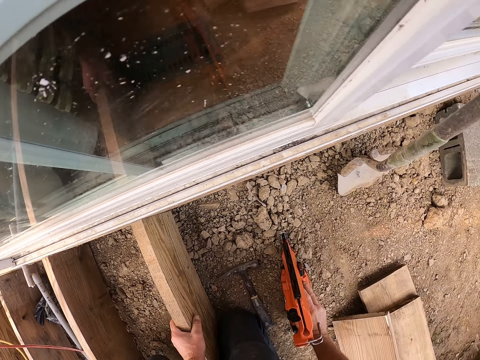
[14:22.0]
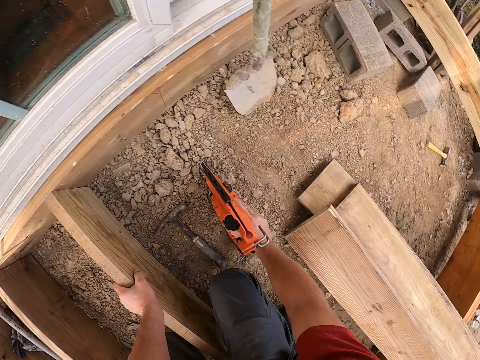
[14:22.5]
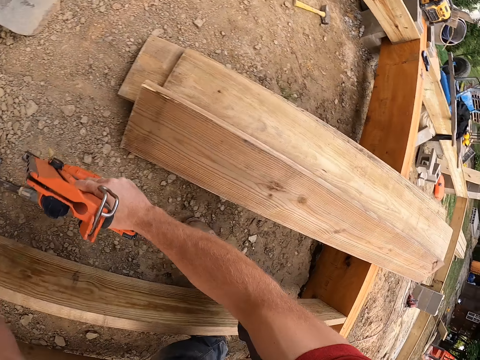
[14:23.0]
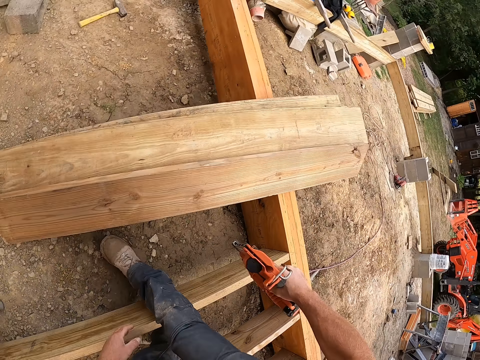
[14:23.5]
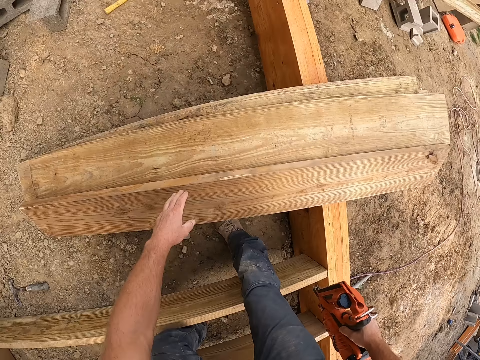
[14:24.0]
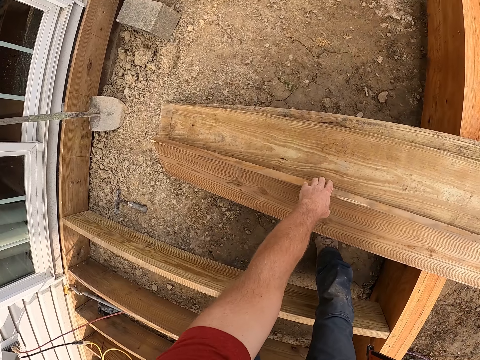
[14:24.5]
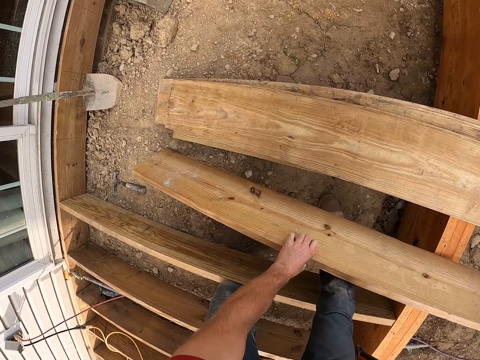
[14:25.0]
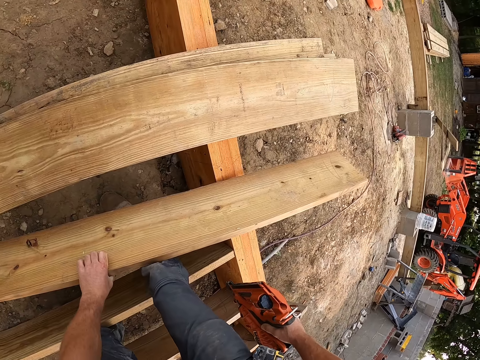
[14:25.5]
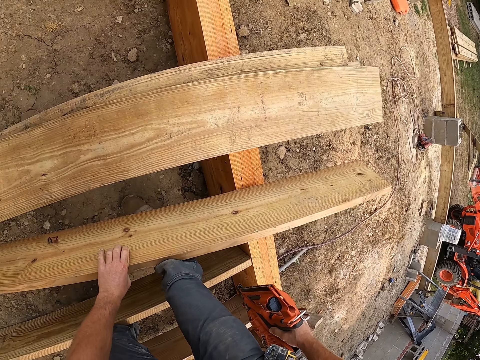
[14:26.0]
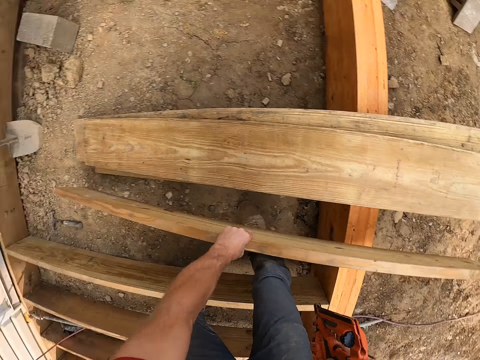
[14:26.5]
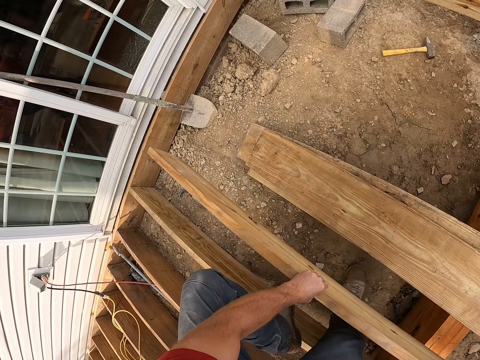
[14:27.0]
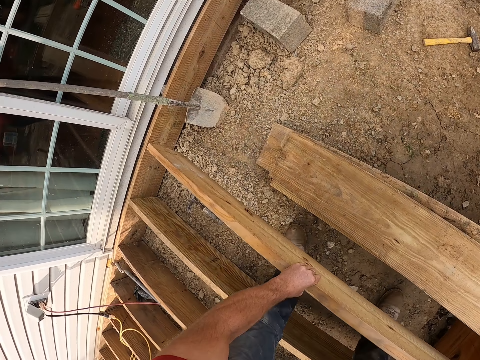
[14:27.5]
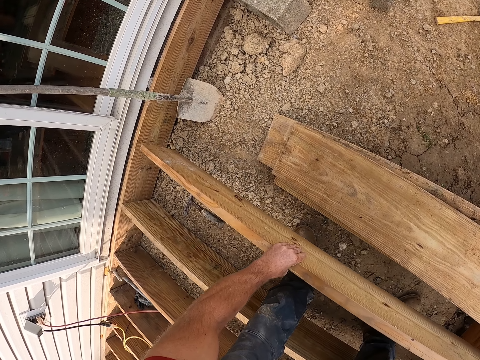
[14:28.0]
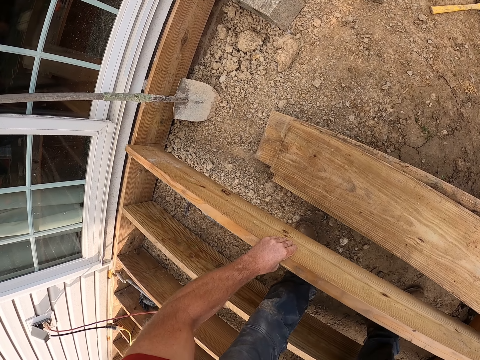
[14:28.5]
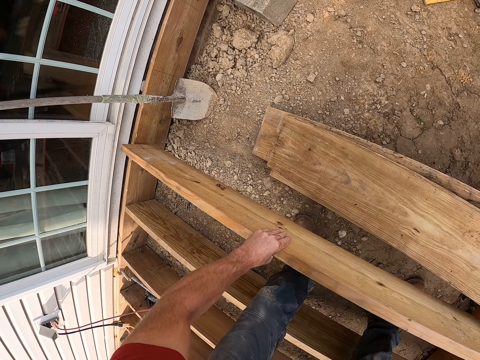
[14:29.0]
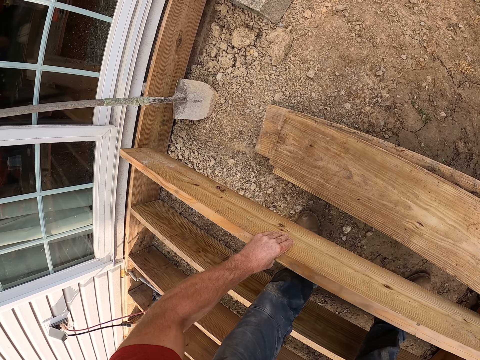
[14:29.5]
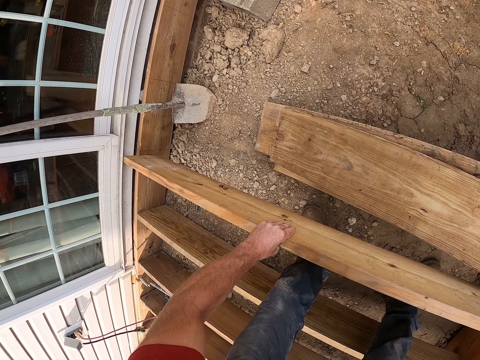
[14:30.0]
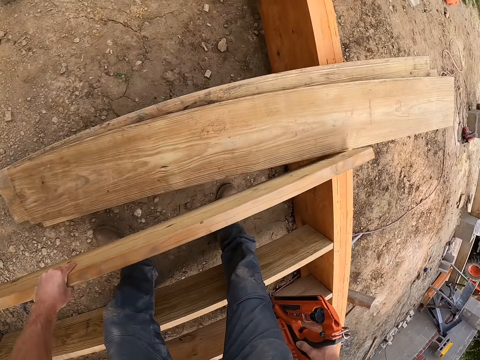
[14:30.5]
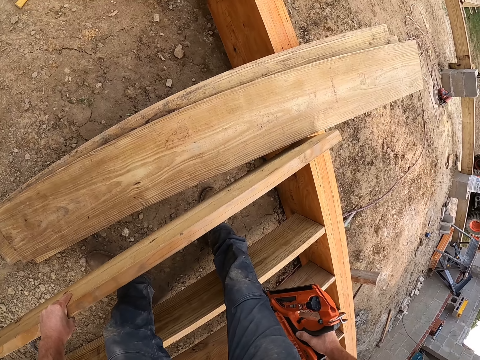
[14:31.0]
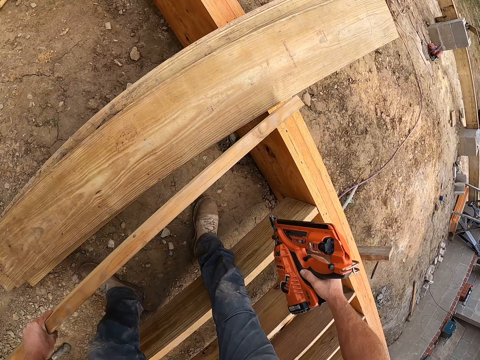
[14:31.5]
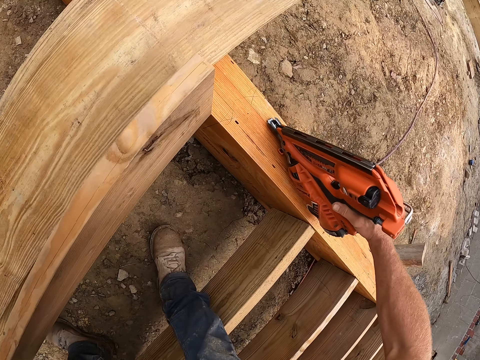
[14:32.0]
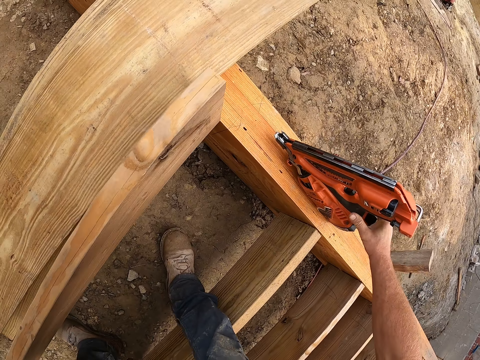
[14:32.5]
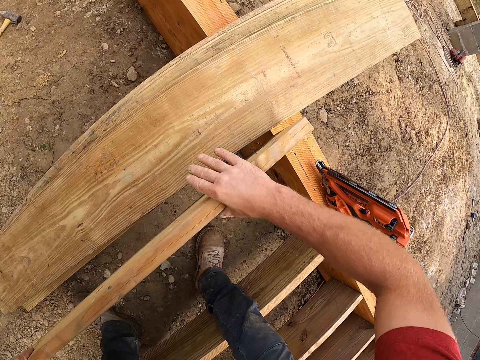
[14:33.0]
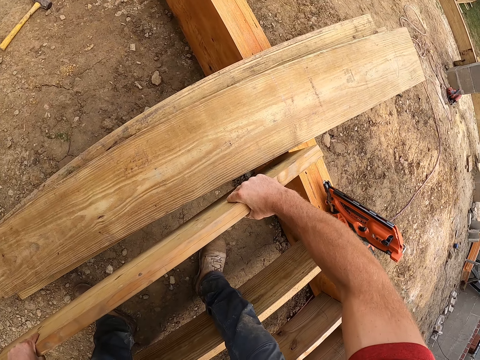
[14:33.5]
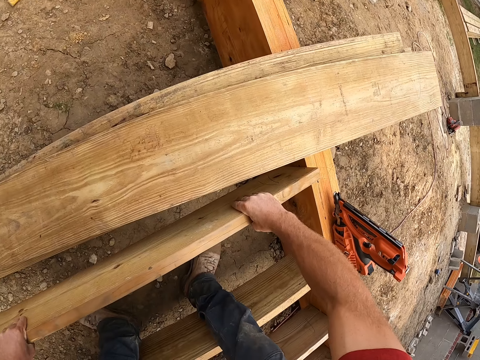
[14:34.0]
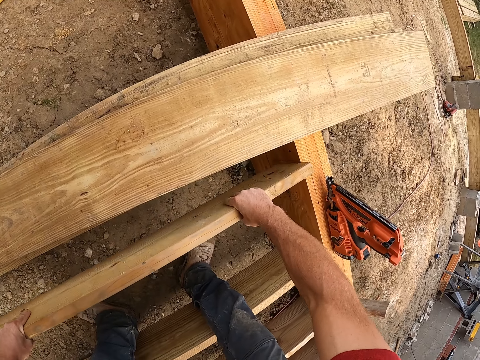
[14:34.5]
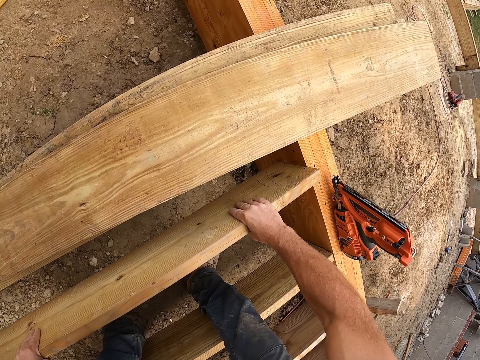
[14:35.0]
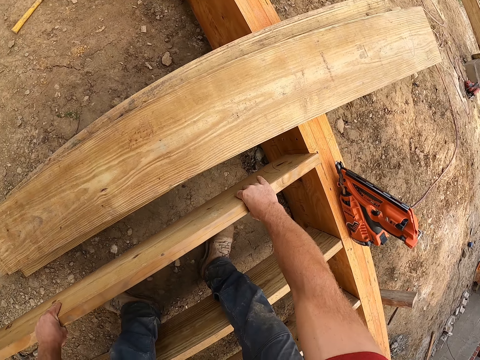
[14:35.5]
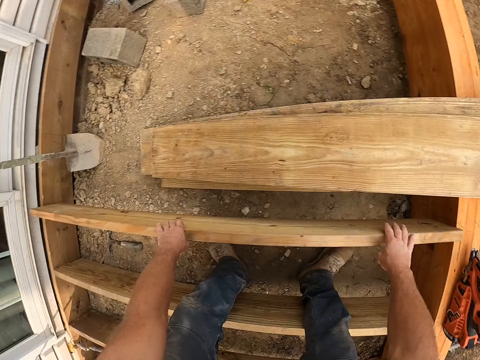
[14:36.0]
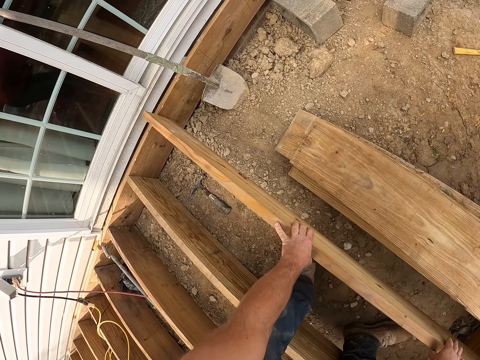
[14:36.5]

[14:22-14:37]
The camera wearer holds the piece of wood. He stands up. He moves a wooden plank with his left hand. He holds a piece of wood. He checks the piece of wood. He picks up the piece of wood. He fits the wood into the wooden foundation. He drops the drill machine or nail gun on the wooden frame. He holds the piece of wood. He places the wooden plank between the wooden frame.

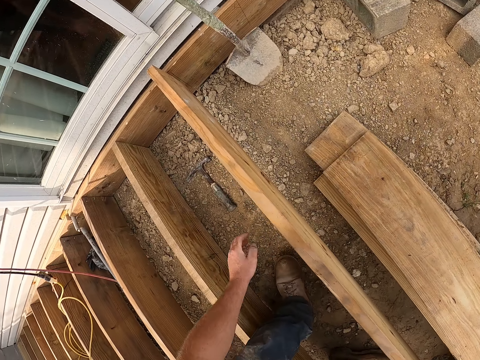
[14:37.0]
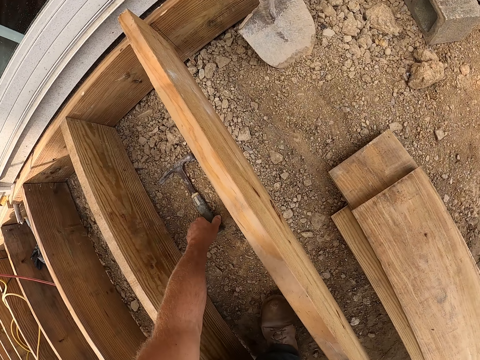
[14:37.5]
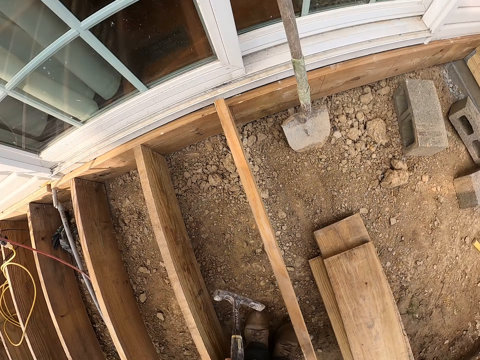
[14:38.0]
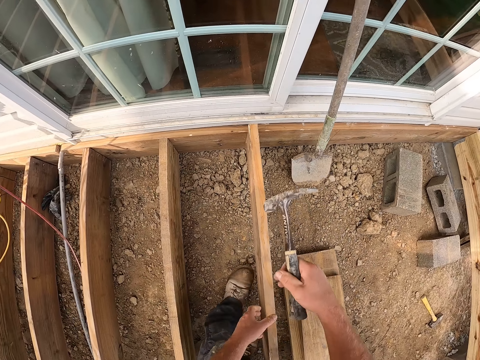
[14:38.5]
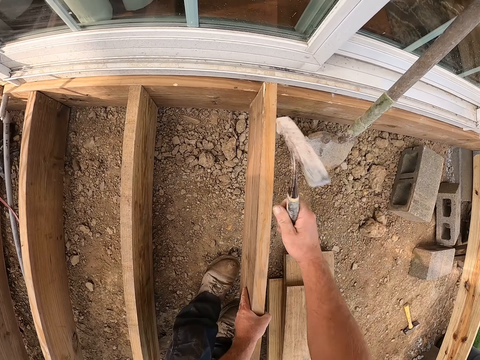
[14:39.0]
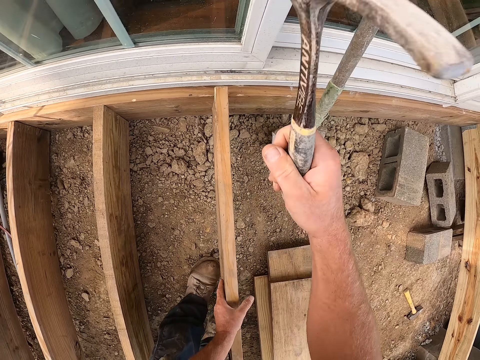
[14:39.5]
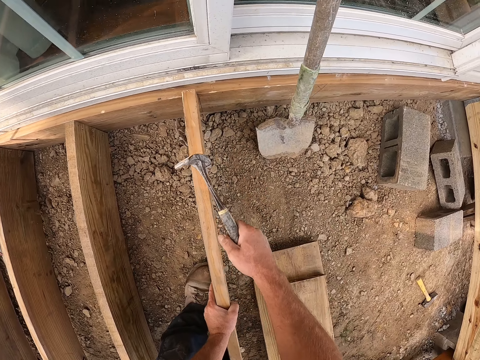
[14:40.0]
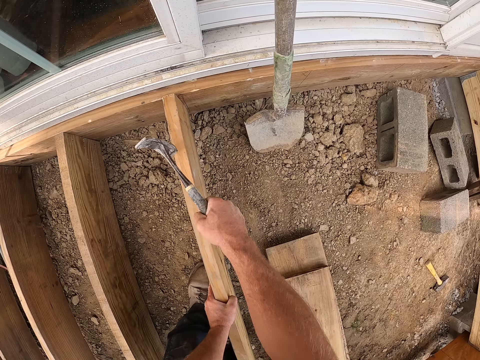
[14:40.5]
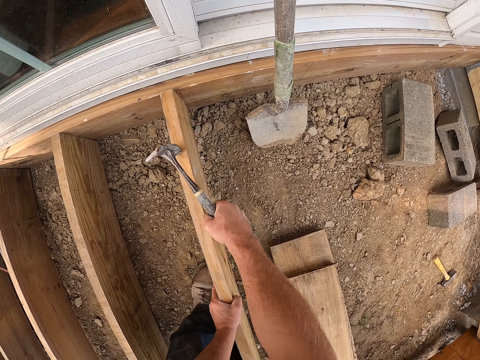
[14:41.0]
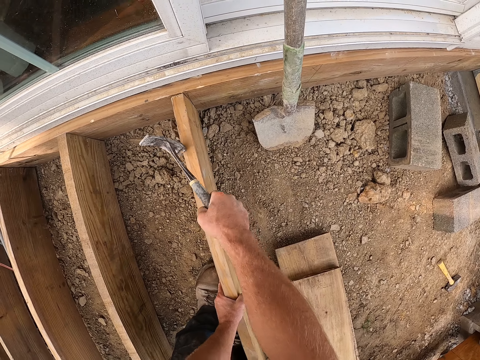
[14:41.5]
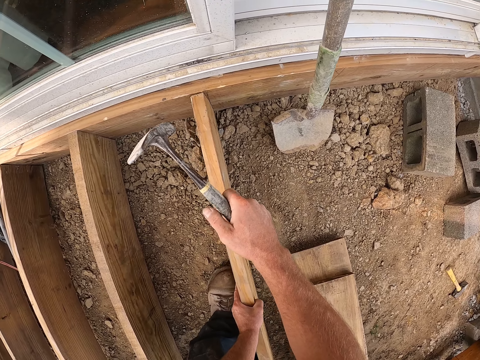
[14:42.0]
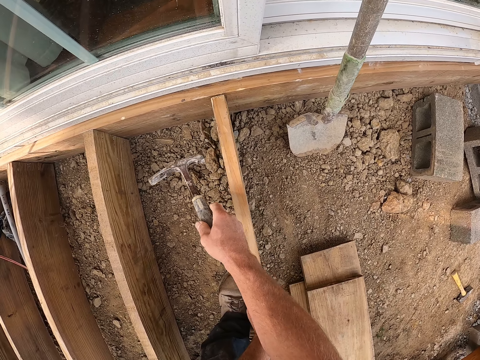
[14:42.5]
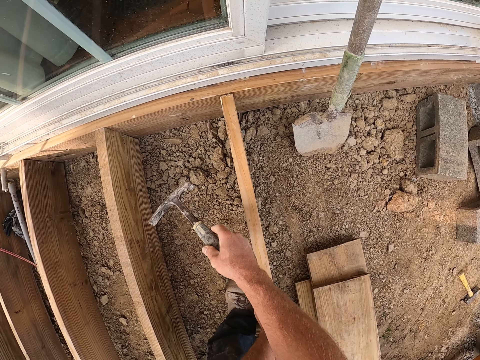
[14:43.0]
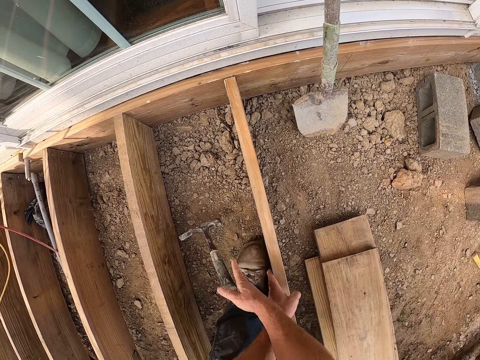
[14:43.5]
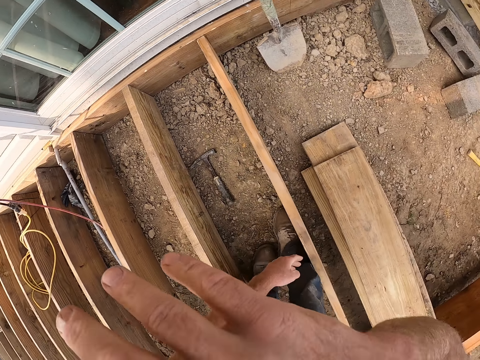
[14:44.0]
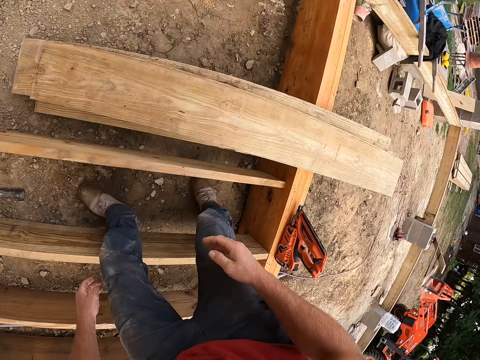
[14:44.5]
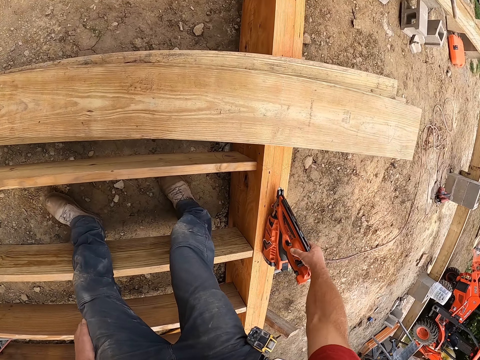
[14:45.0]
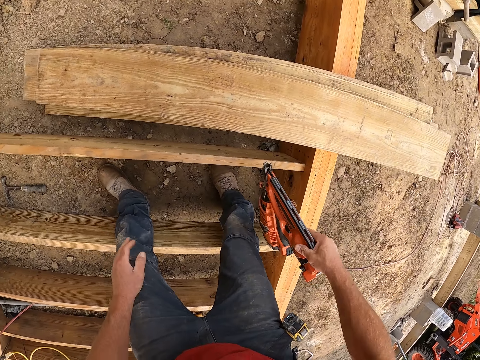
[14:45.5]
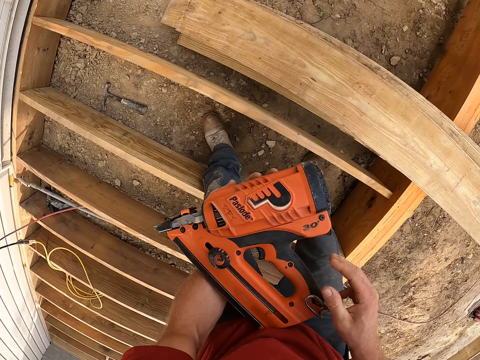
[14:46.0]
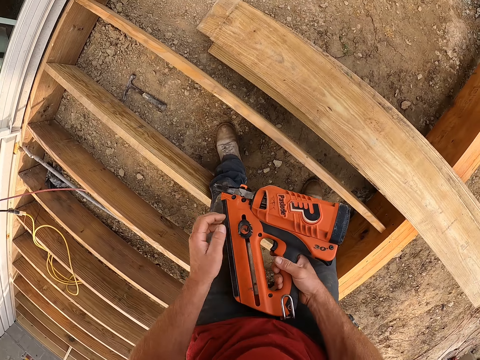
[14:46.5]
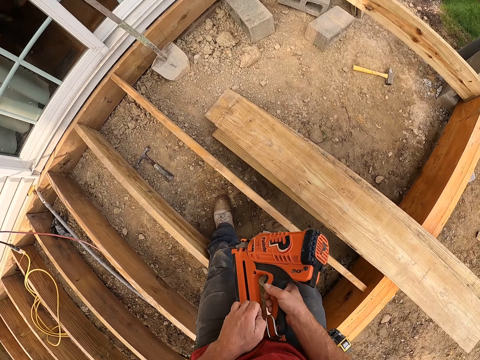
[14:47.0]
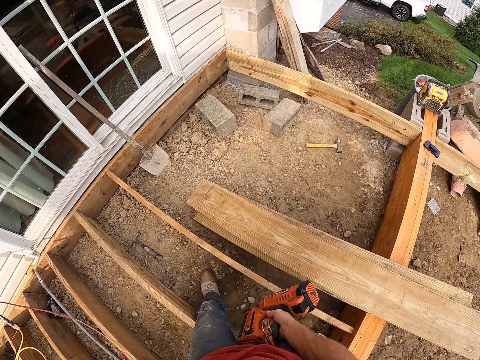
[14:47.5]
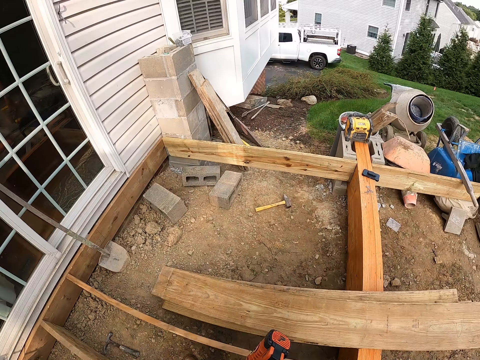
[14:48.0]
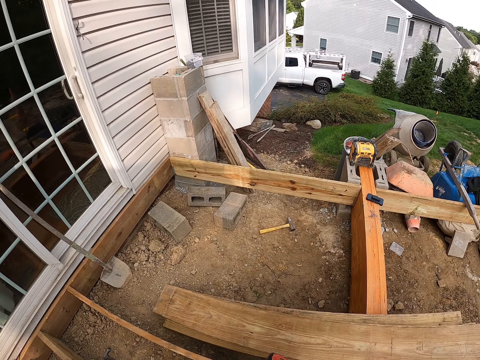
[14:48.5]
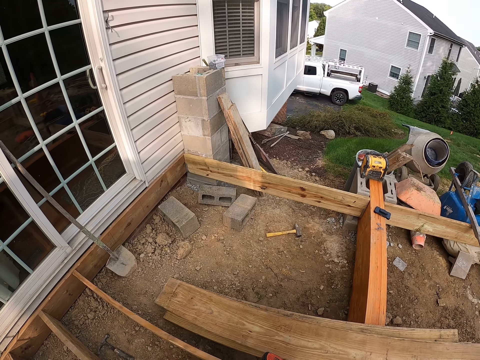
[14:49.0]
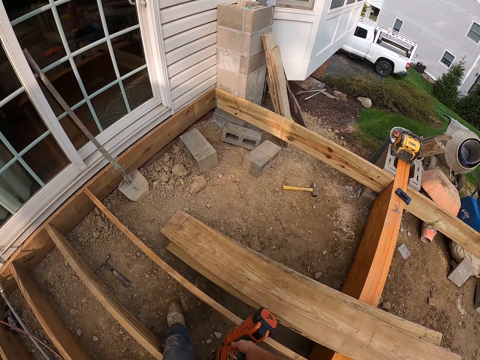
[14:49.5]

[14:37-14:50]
The camera wearer picks up the hammer from the ground. He hits the wooden plank with the hammer. He drops the hammer on the ground. He touches something. He picks up the drill machine or nail gun from the wooden frame. He holds the nail gun. He operates the drill machine. He pushes something on the nail gun. He looks around the wooden foundation house. He takes out a cartridge from his back pocket.
